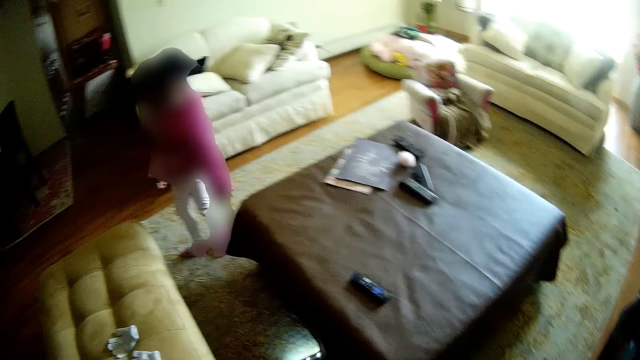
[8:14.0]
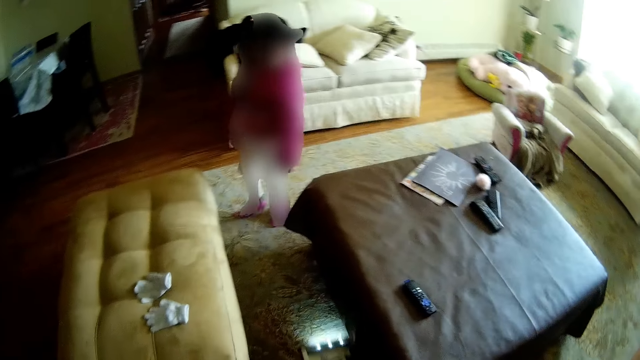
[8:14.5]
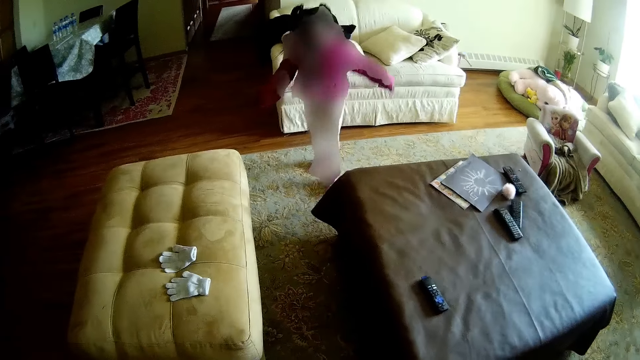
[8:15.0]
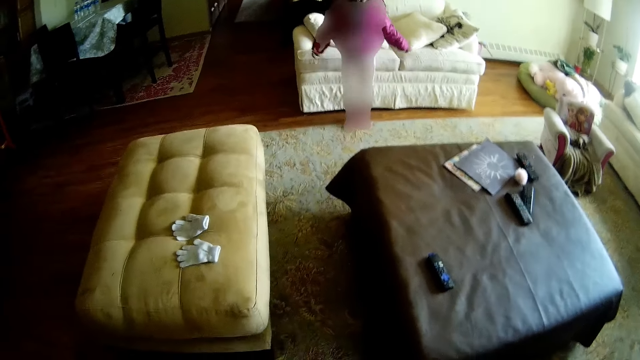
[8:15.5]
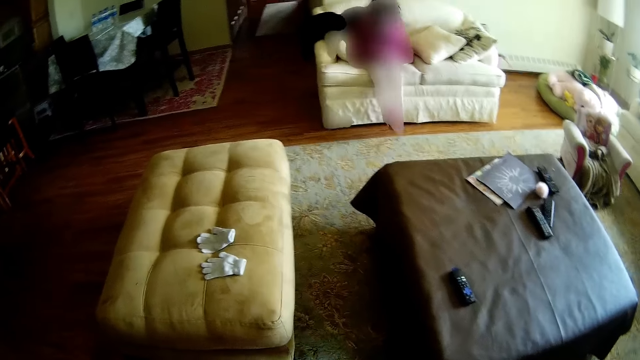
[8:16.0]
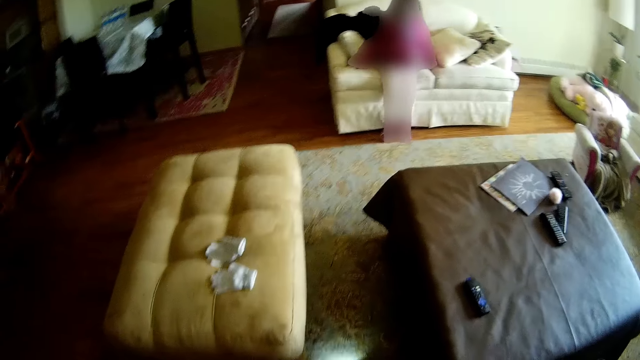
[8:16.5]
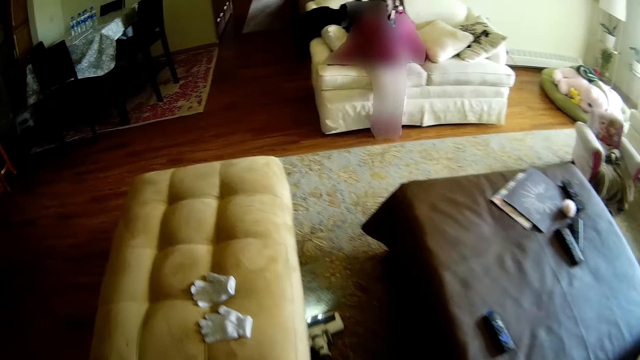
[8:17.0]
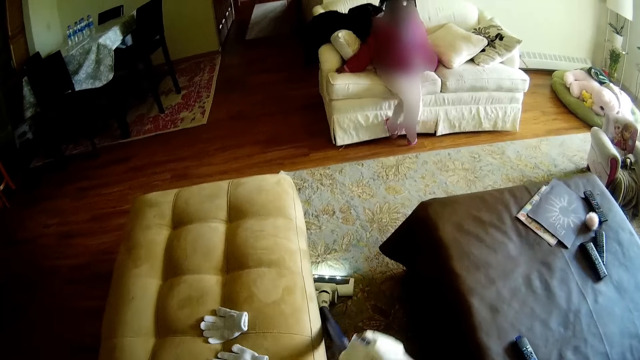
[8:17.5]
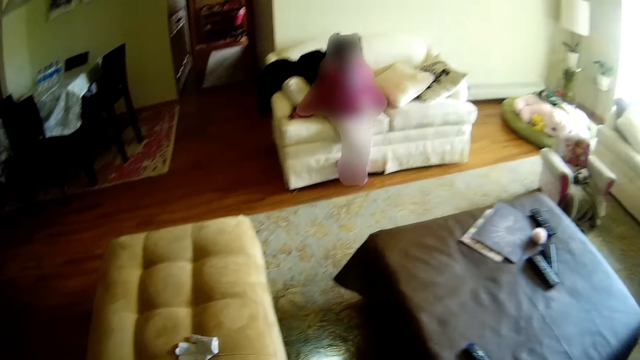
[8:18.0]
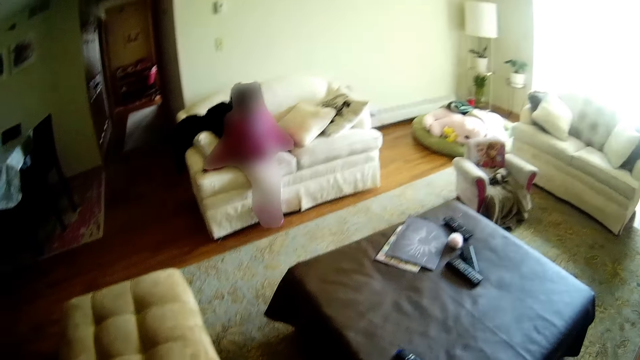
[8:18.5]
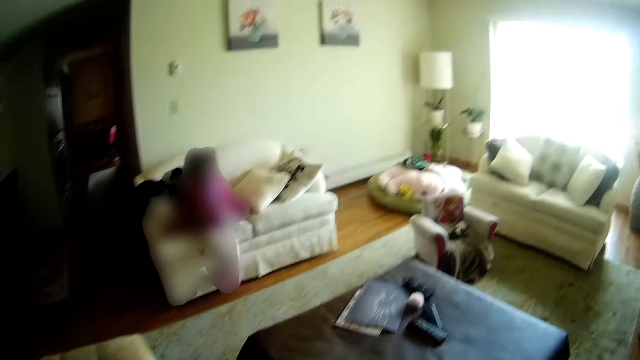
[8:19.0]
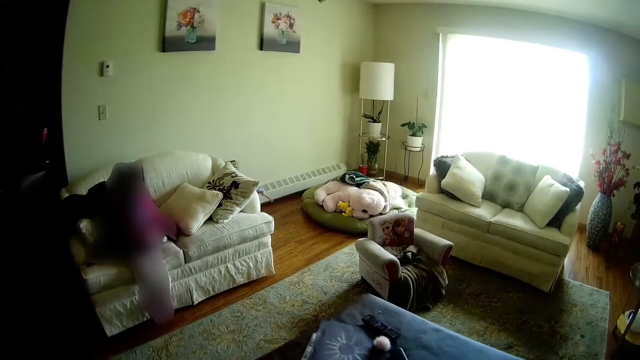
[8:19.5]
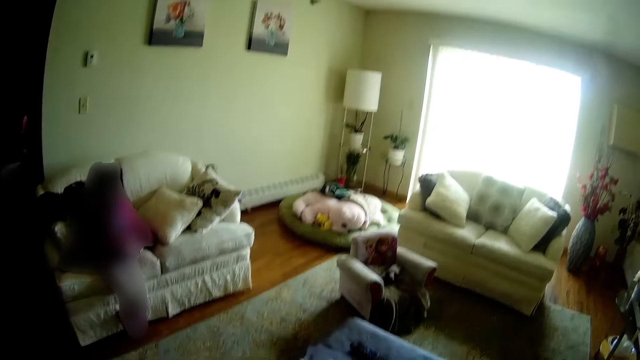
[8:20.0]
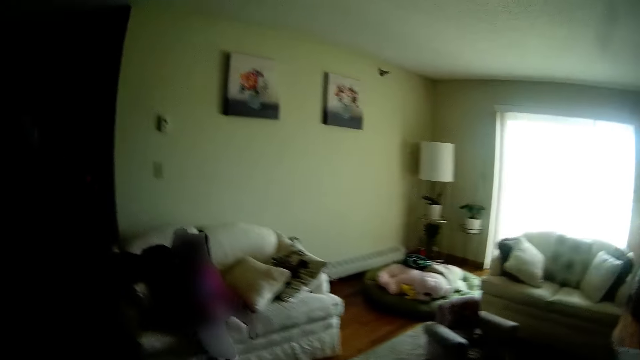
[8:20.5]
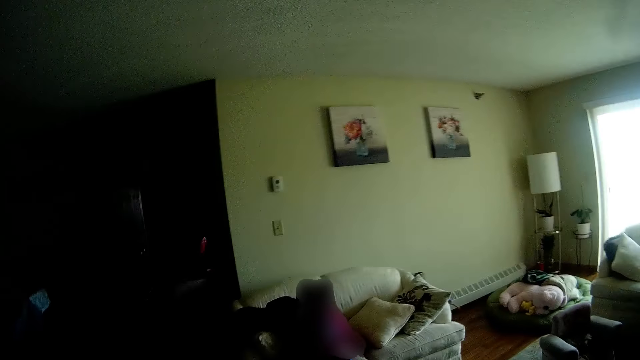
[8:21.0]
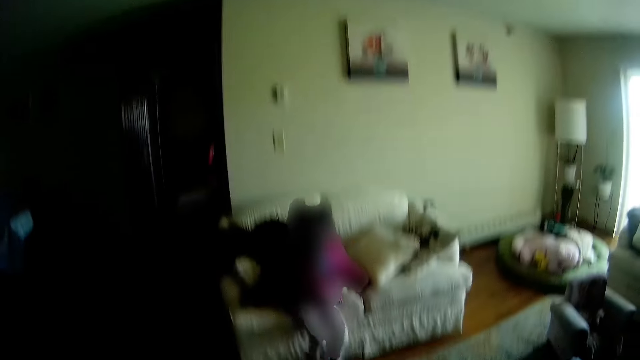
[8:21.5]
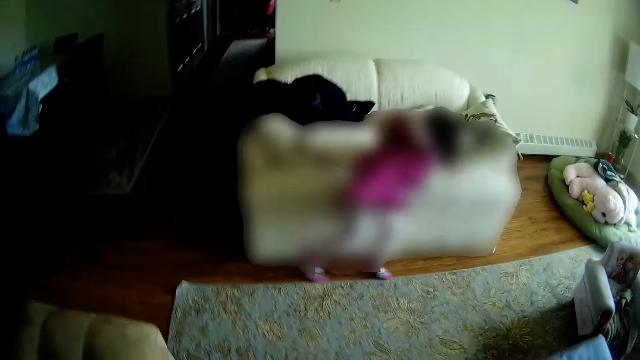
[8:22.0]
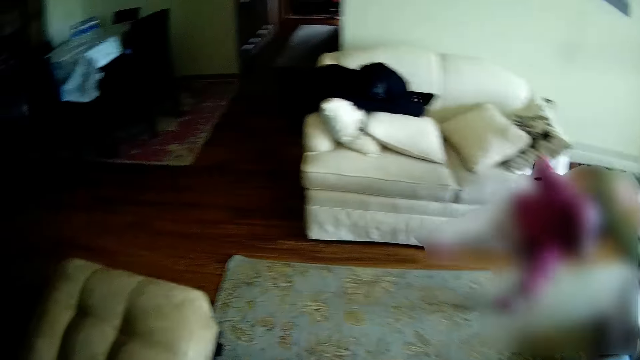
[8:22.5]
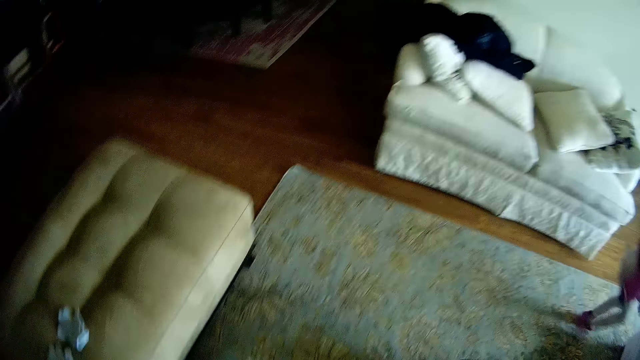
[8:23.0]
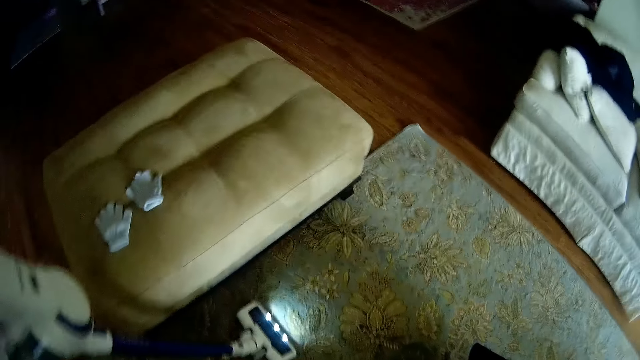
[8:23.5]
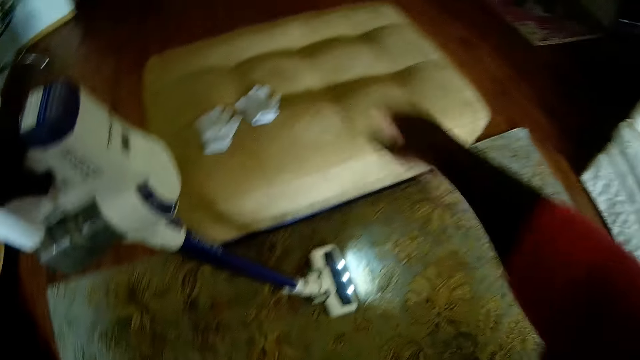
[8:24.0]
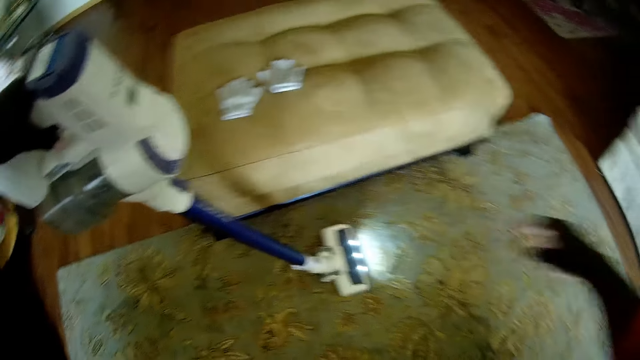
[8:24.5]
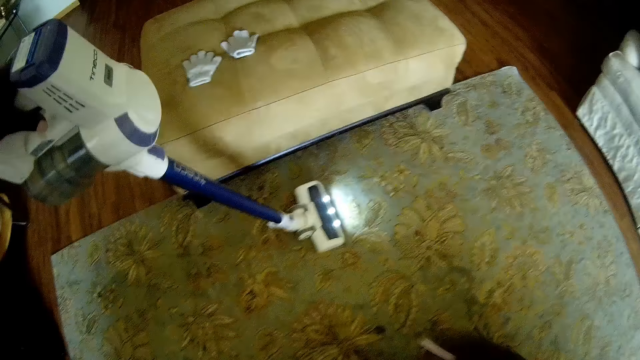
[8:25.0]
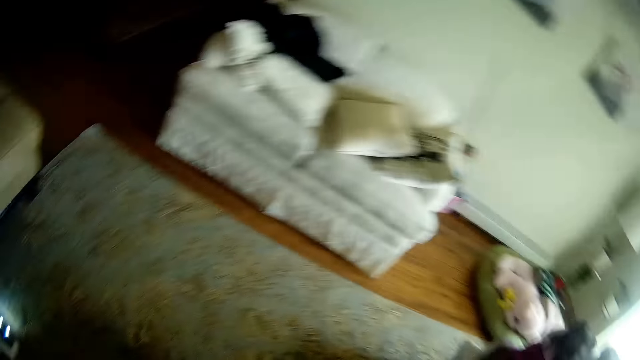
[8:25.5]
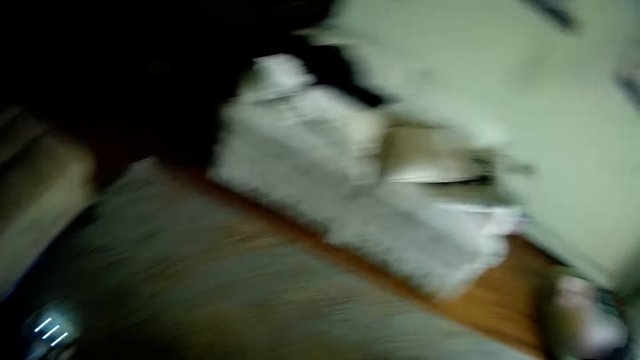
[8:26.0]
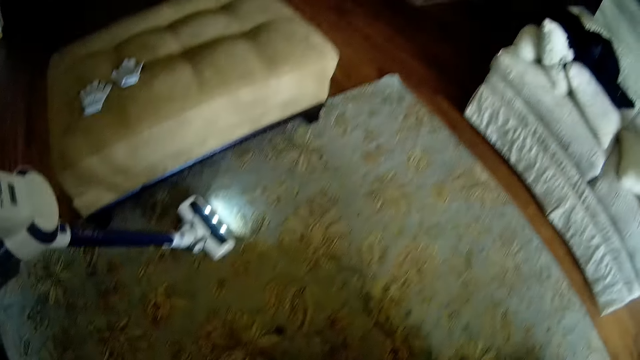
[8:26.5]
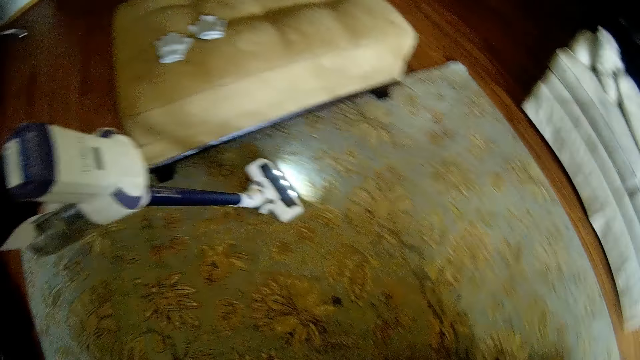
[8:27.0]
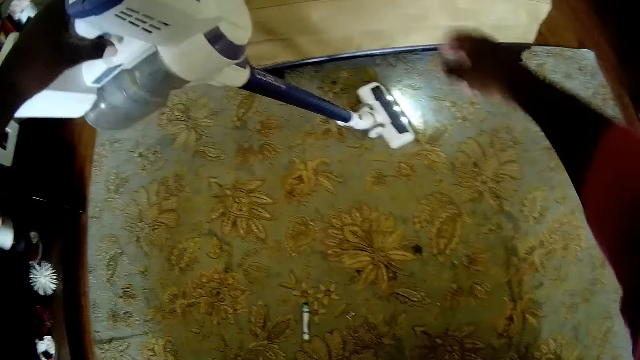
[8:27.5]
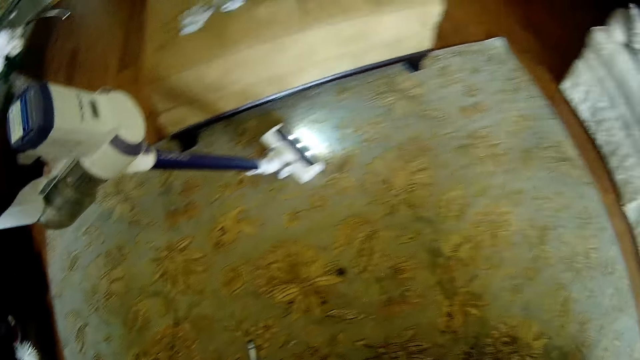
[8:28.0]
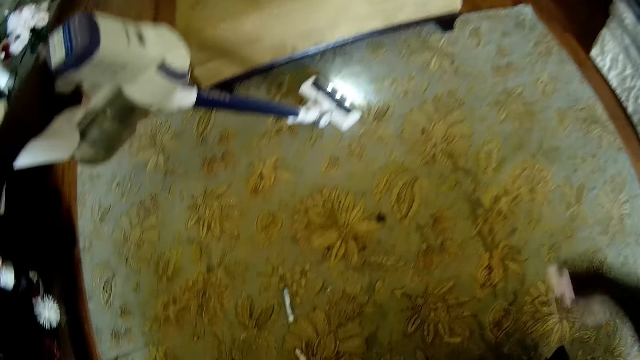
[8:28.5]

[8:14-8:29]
The kid sits on the sofa. The kid stands from the sofa. The camera wearer converses with the kid. She stretches her hand.

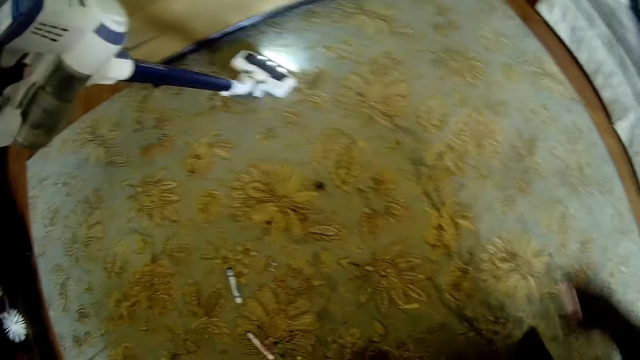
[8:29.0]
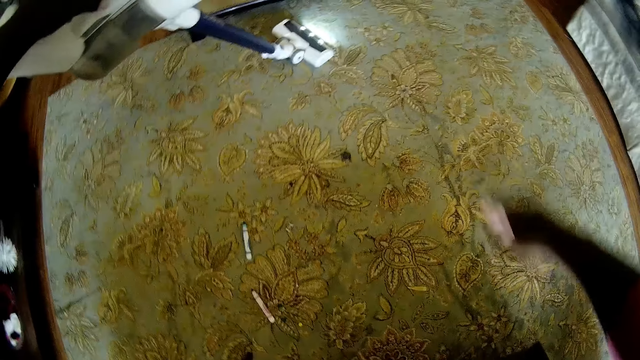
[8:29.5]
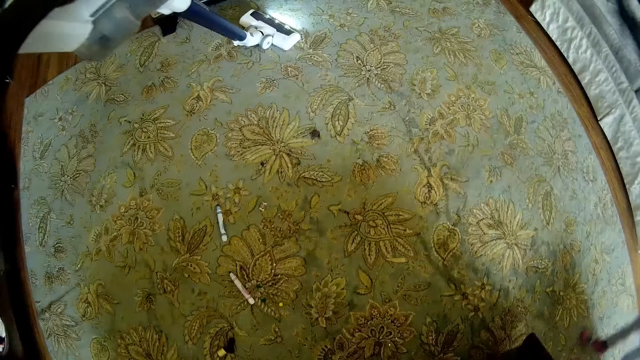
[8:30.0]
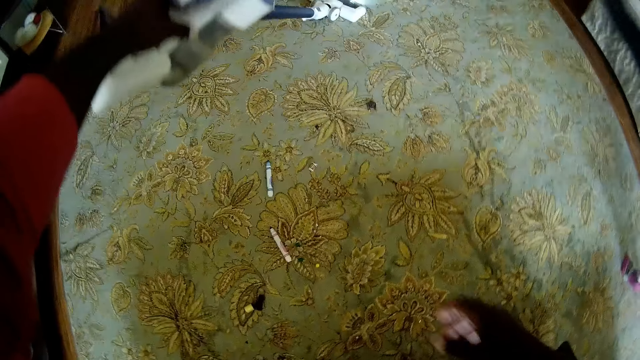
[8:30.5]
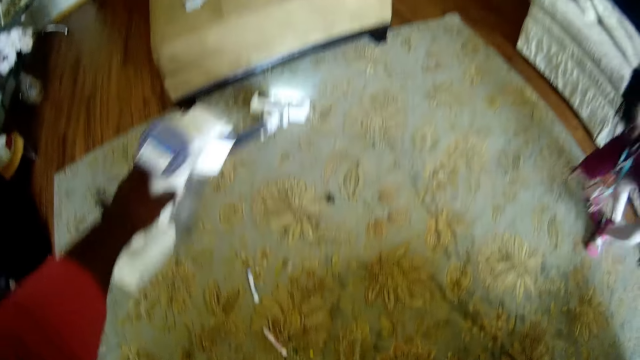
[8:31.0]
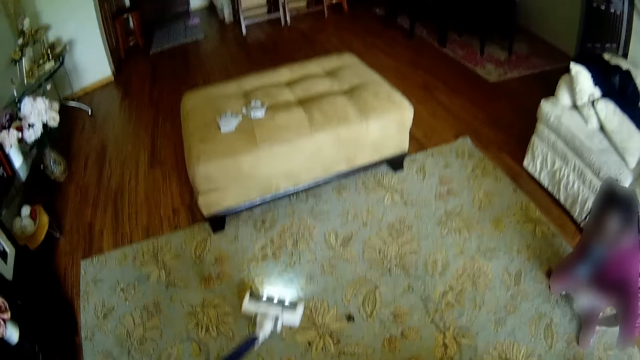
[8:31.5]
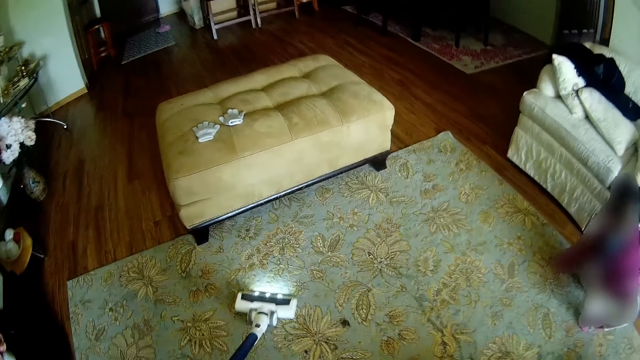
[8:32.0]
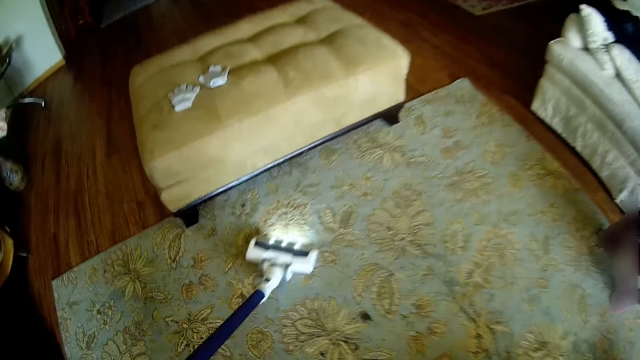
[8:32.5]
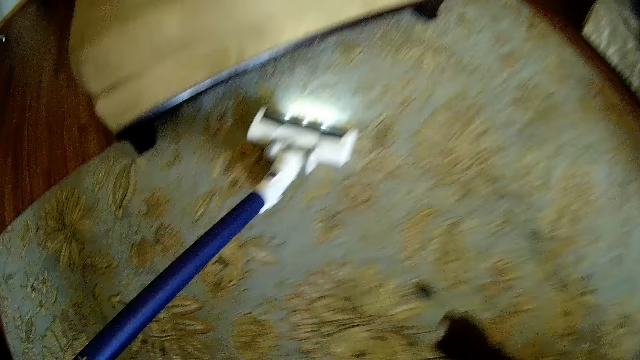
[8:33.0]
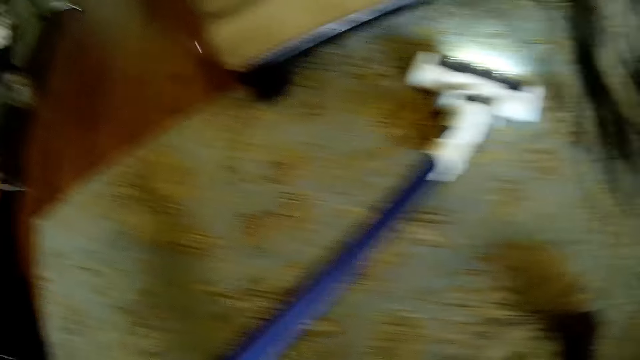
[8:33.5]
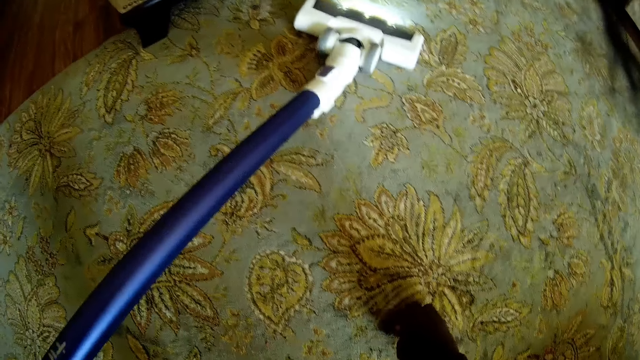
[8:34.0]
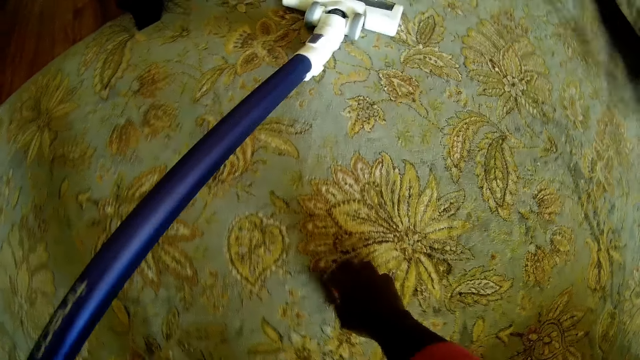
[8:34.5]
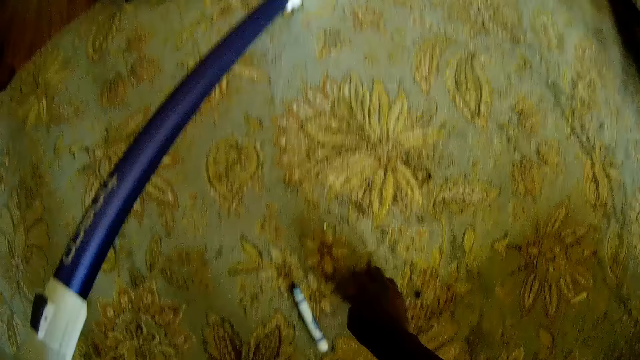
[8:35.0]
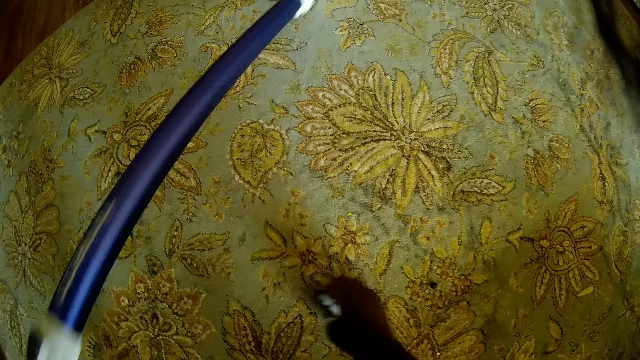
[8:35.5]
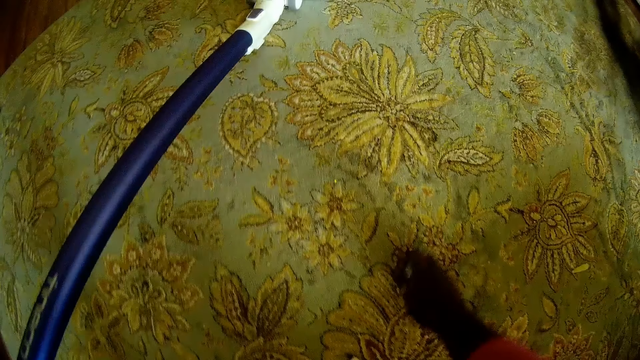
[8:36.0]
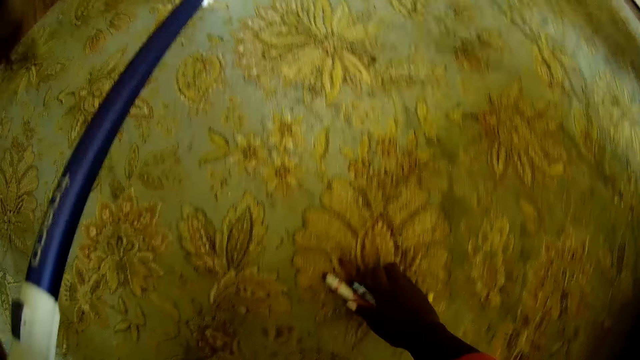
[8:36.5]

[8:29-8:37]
The camera wearer vacuum cleans the carpet. She picks up a marker cap and markers from the floor with her right hand.
